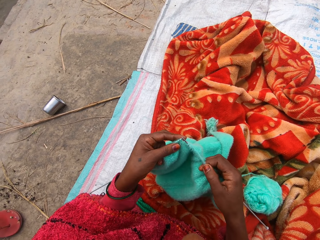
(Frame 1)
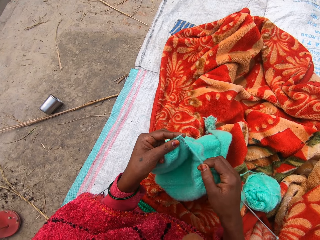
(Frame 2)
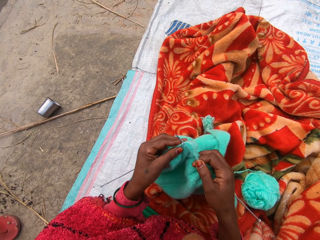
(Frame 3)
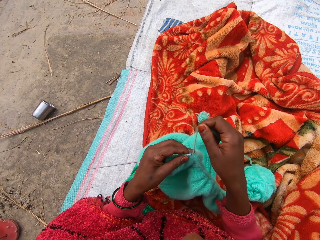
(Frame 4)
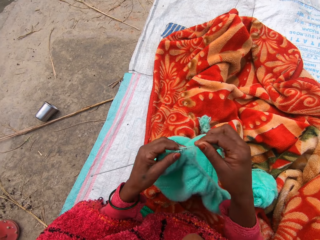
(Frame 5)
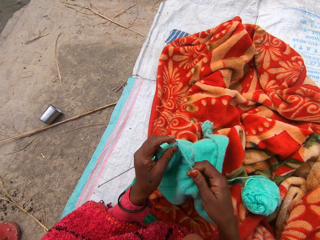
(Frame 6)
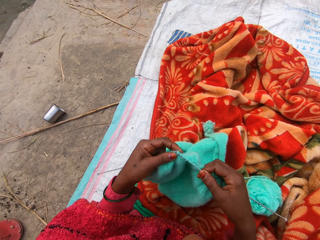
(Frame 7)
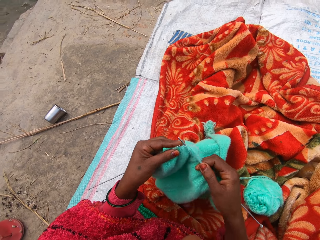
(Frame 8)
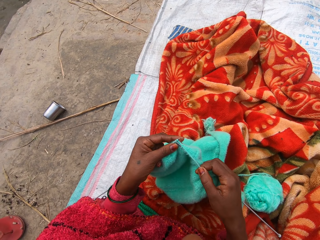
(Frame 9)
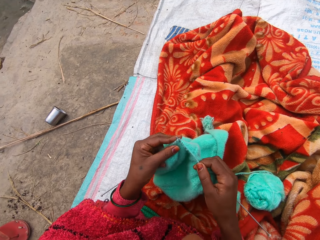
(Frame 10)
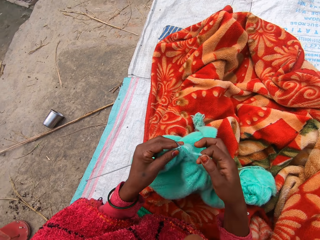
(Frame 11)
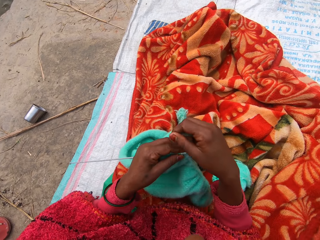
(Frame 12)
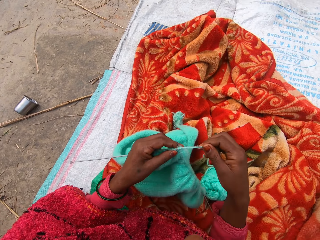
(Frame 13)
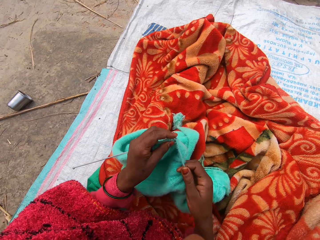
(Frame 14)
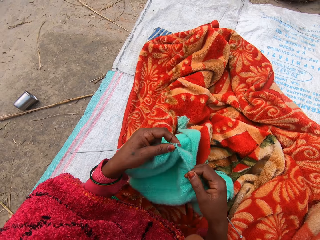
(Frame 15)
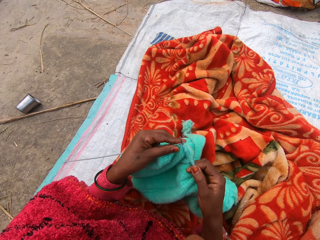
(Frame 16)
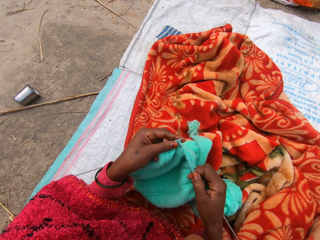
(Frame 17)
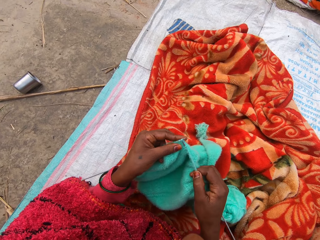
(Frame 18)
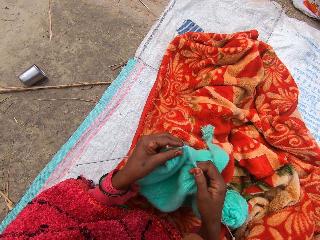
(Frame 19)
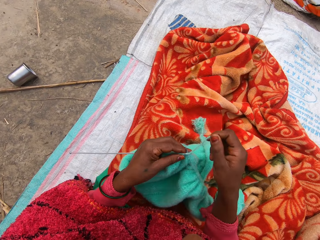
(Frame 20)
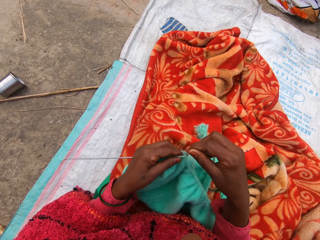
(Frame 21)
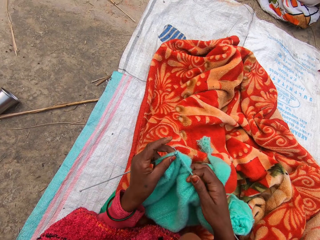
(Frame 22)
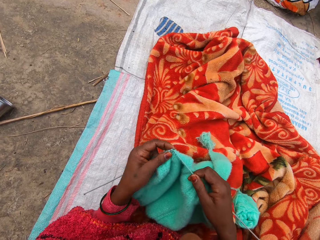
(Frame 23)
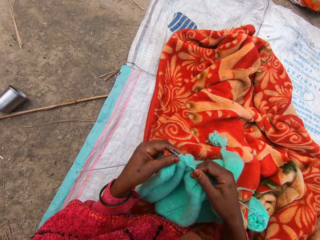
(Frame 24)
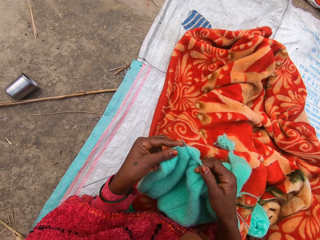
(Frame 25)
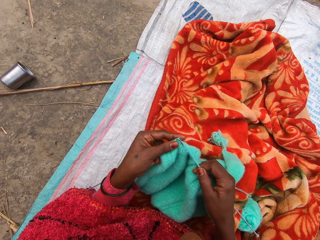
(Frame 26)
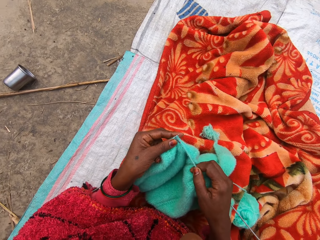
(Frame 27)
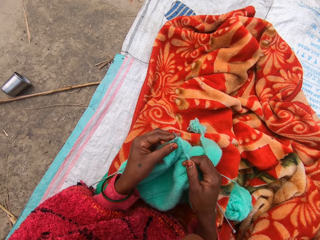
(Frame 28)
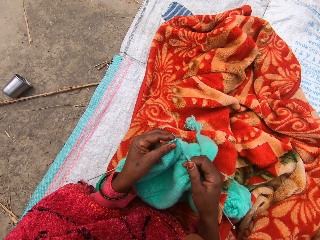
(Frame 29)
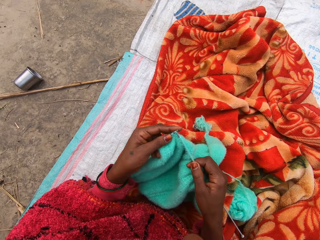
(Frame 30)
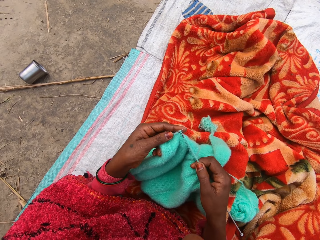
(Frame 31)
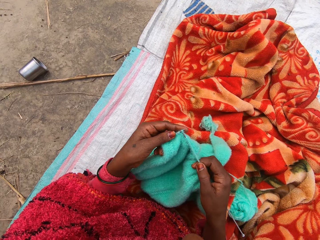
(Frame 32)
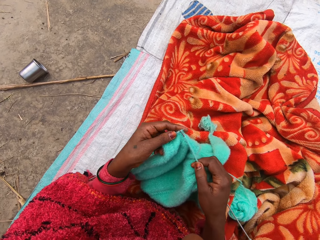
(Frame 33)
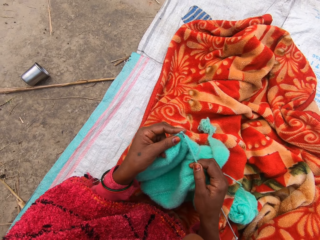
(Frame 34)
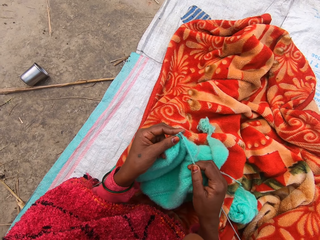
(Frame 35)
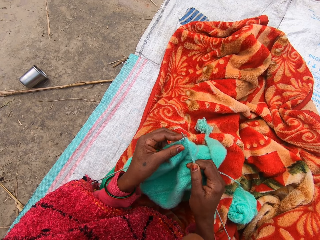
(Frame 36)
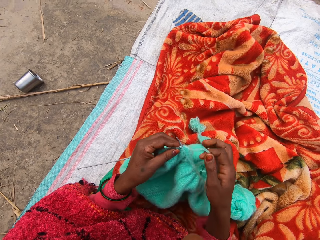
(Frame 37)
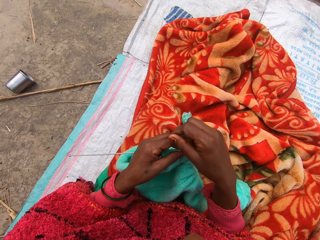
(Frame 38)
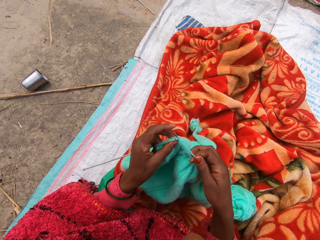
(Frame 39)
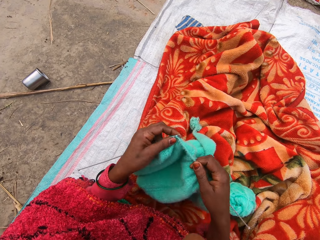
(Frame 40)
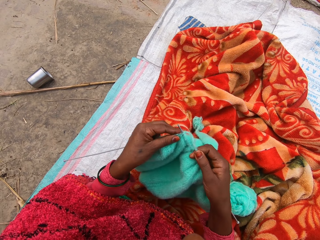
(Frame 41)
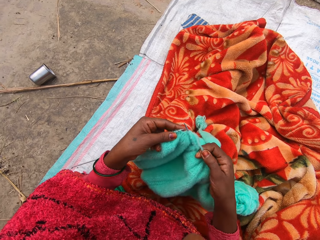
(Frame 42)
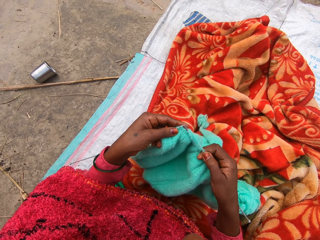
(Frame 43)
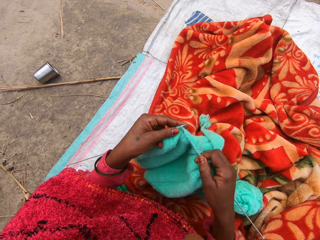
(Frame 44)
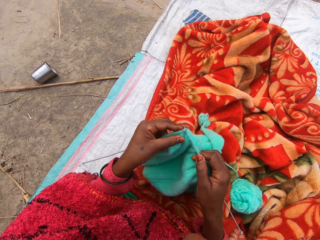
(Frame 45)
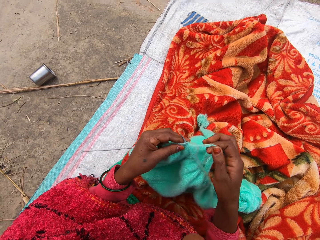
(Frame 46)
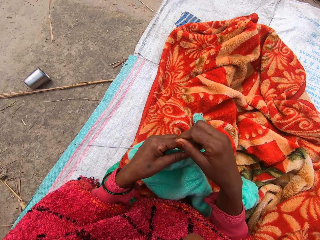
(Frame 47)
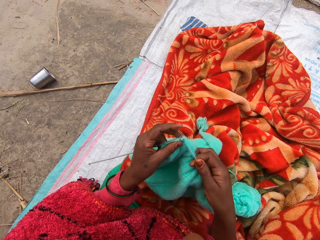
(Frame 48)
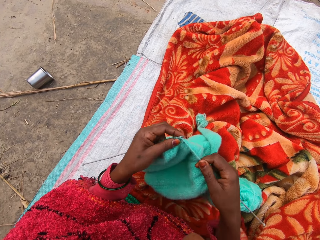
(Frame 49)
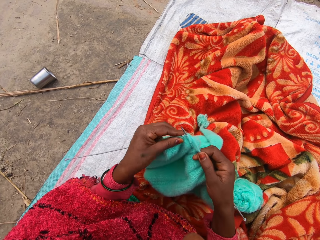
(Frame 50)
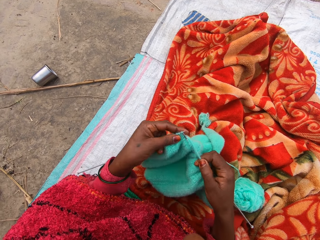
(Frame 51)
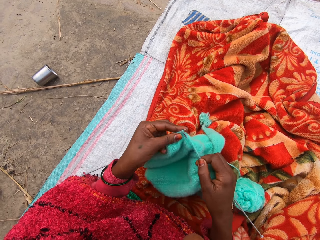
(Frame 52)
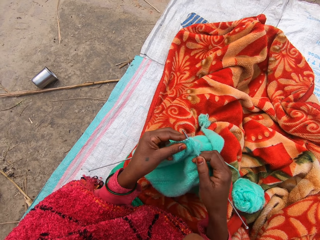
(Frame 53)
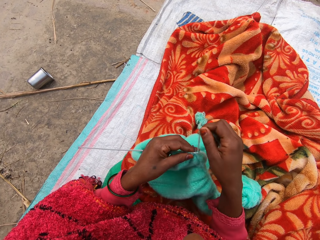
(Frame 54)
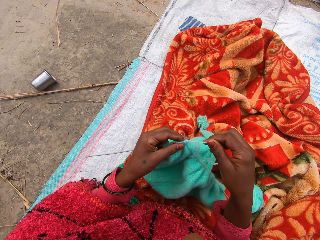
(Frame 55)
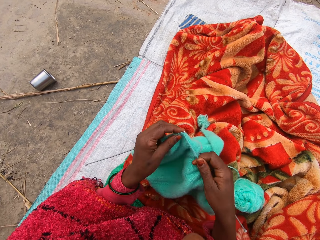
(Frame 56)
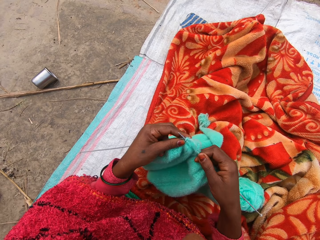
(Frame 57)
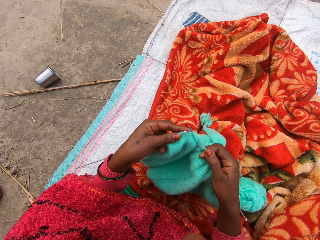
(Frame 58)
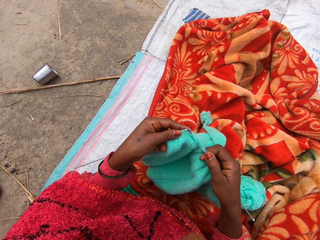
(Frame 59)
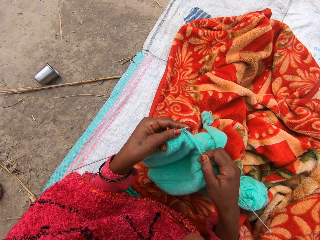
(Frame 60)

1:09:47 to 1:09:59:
The camera wearer moves her legs. She knits the fabric. She moves her legs. She knits the fabric. She moves her legs. She knits the fabric. She moves her legs. She knits the fabric. She moves her legs. She knits the fabric.

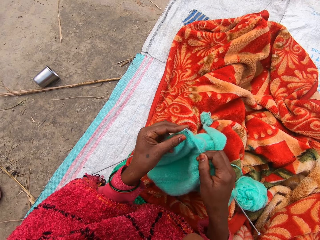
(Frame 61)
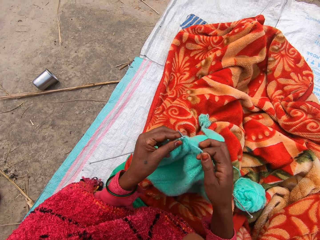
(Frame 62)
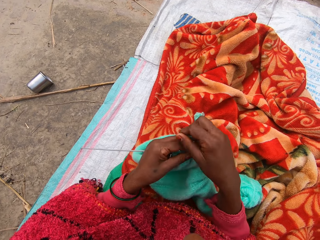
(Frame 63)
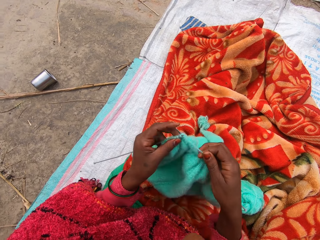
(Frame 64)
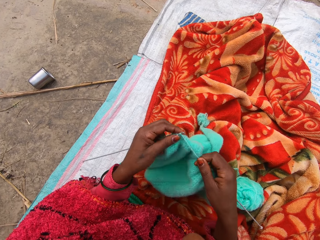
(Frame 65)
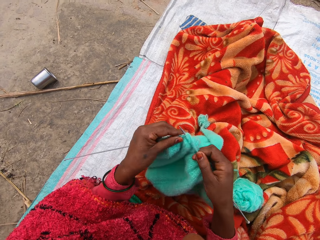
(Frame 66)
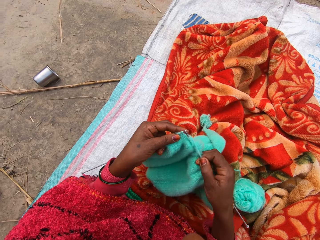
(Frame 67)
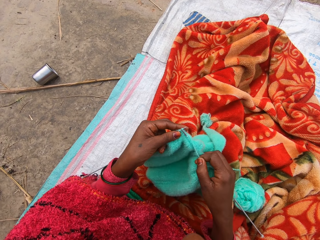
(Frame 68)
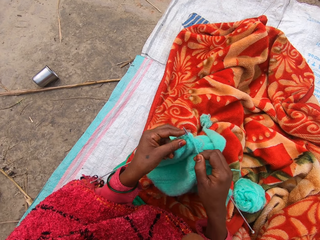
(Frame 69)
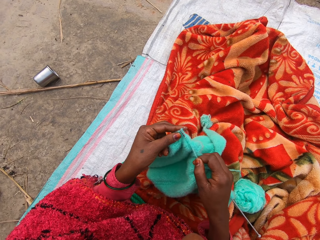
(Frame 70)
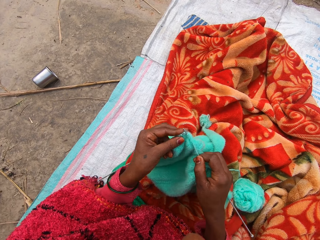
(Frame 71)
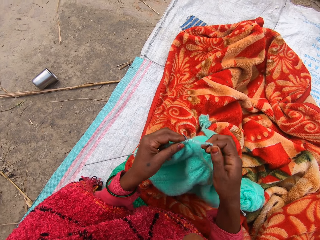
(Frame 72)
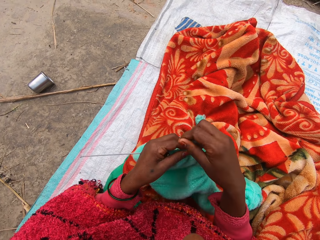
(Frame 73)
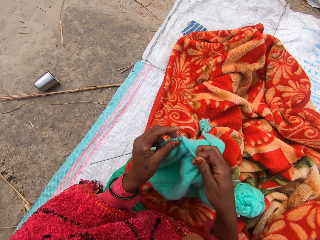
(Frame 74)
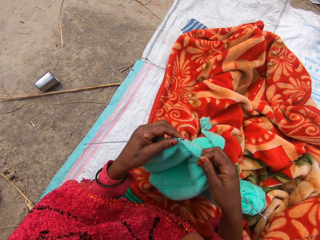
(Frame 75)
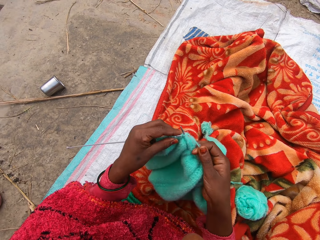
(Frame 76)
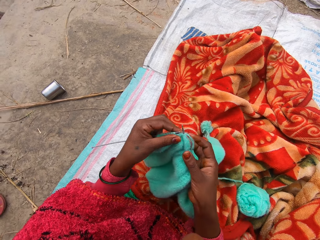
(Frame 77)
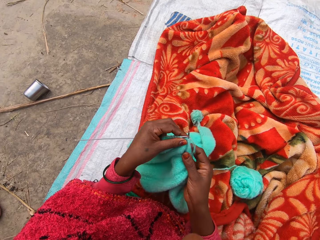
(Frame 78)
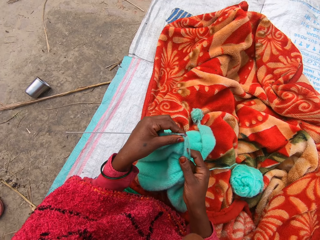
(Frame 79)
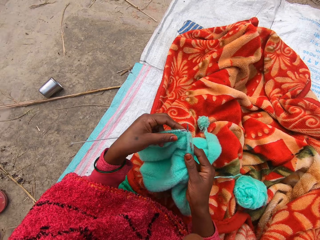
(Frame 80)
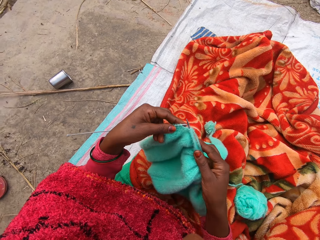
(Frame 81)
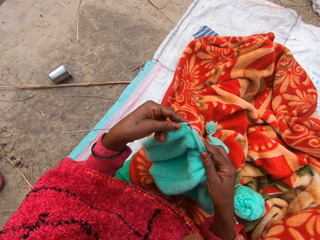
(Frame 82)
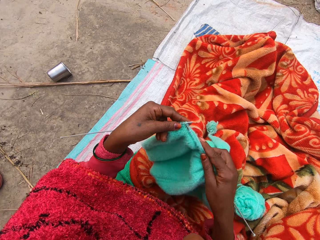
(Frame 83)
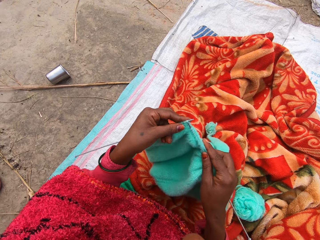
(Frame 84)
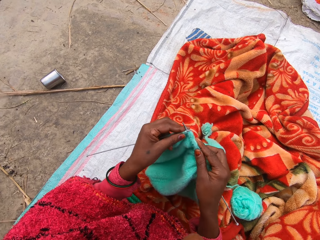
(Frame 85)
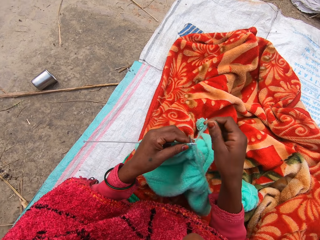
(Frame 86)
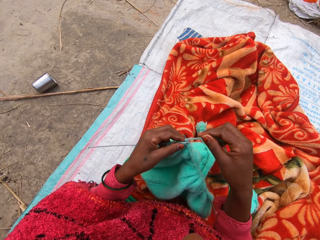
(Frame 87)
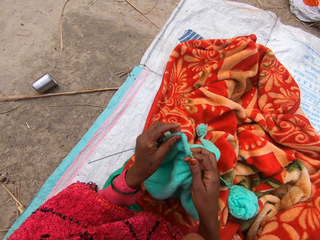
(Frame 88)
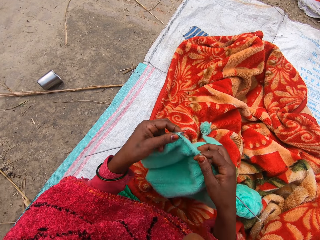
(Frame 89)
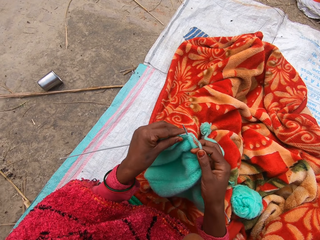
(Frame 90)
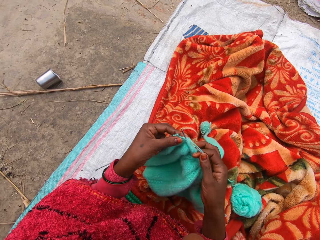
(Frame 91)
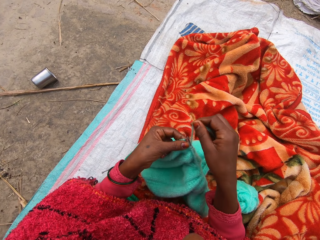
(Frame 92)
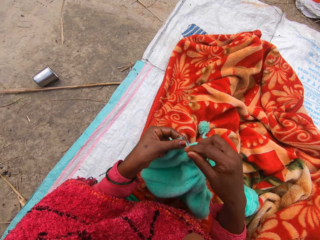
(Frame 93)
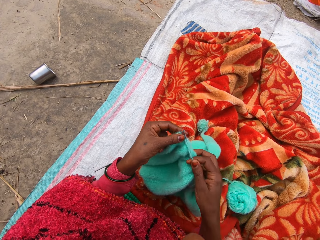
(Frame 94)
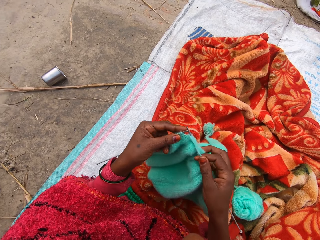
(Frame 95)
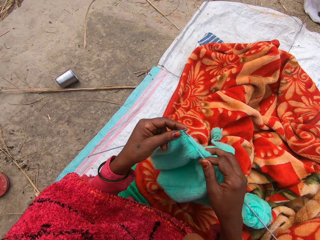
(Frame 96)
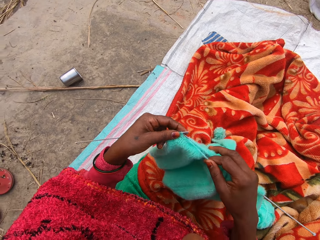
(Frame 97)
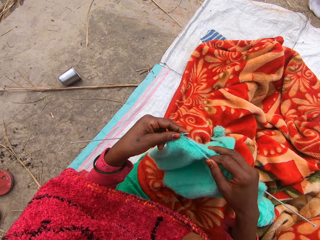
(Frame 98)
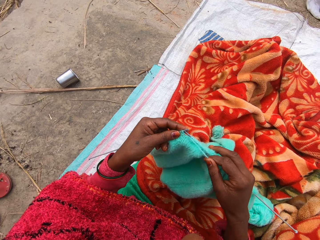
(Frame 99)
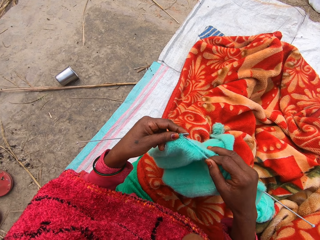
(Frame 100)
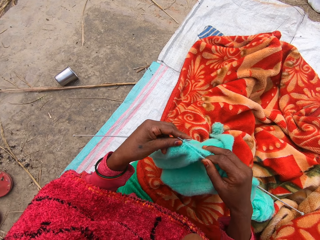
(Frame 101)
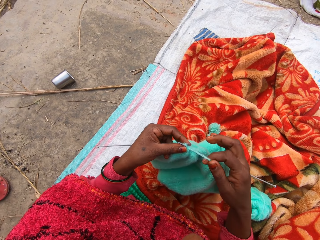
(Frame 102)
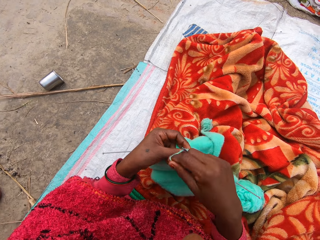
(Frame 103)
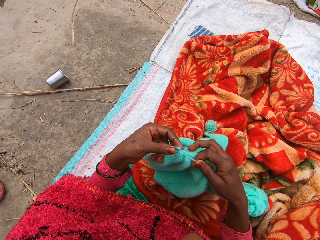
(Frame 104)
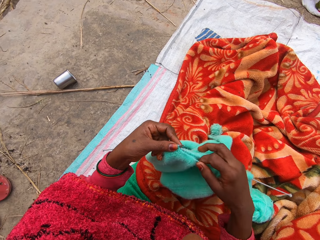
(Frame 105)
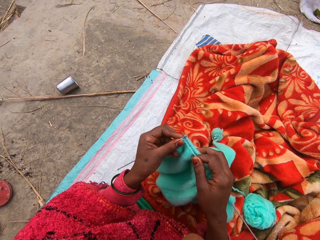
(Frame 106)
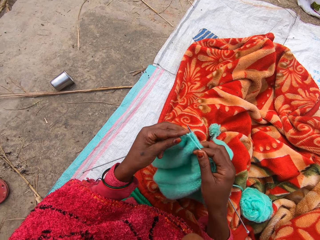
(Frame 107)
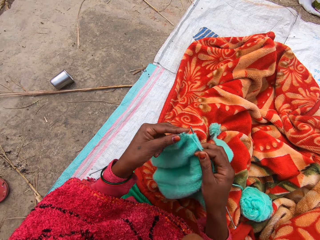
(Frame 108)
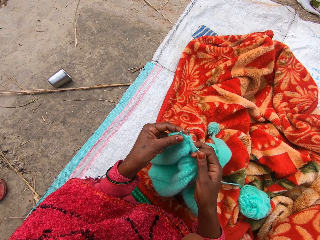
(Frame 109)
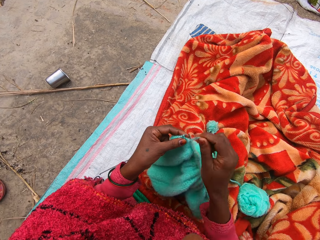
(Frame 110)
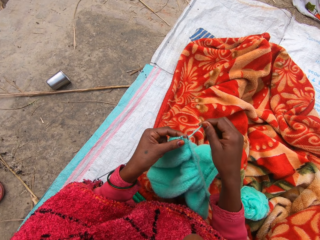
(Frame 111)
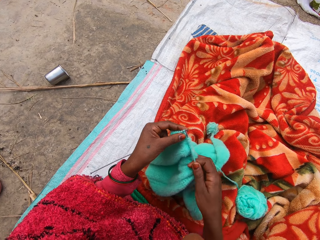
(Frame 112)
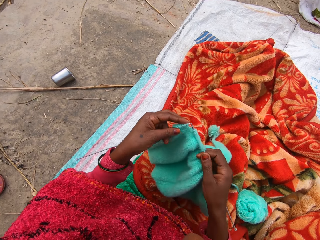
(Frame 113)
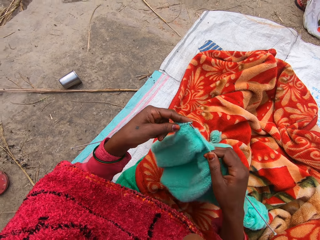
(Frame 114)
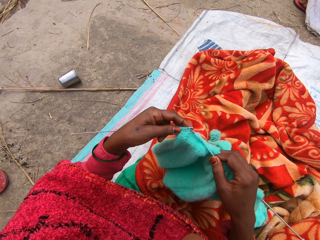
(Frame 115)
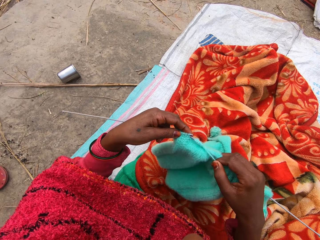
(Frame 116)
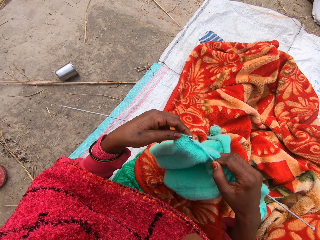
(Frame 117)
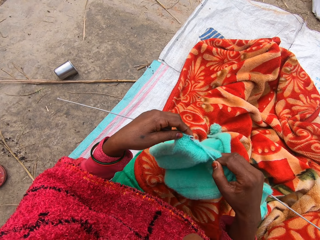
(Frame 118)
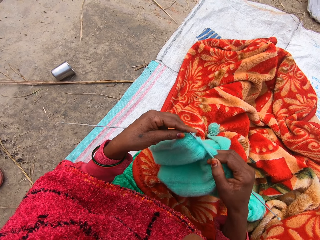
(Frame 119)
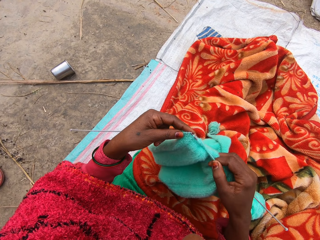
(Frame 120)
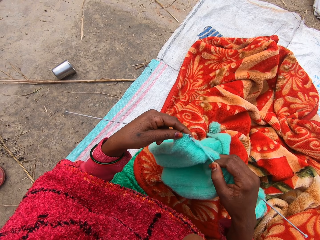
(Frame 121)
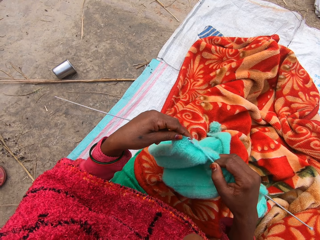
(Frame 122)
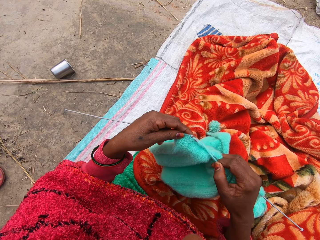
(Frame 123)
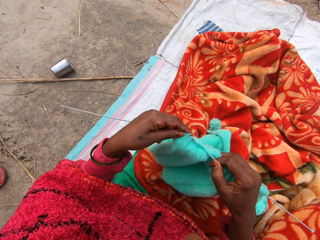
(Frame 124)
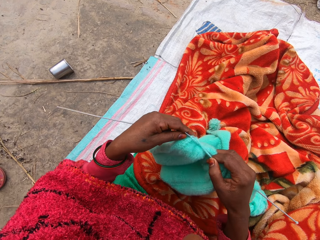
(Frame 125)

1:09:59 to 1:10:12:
A person moves. The camera wearer knits the fabric.
